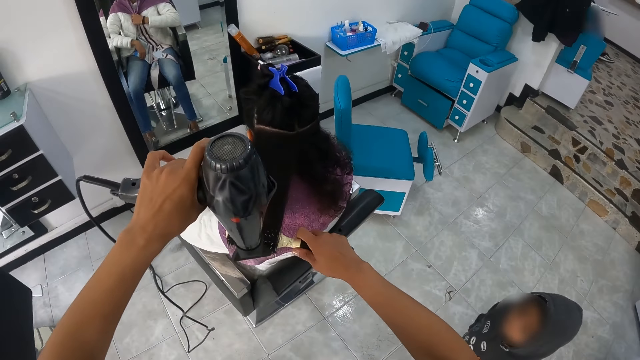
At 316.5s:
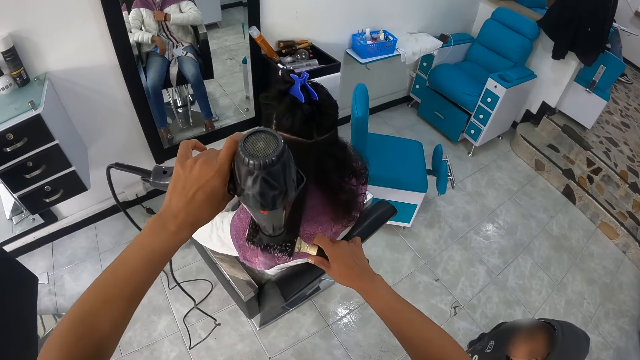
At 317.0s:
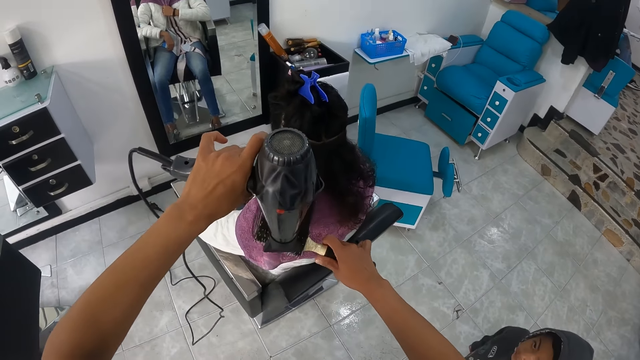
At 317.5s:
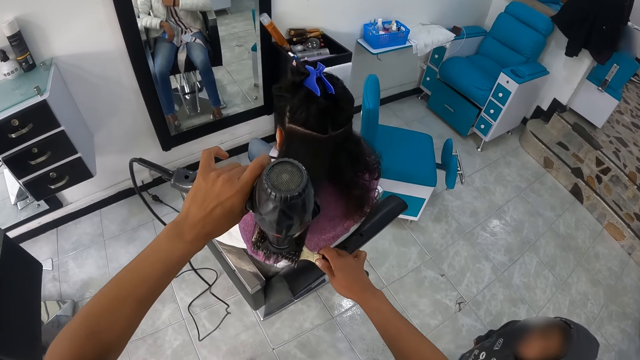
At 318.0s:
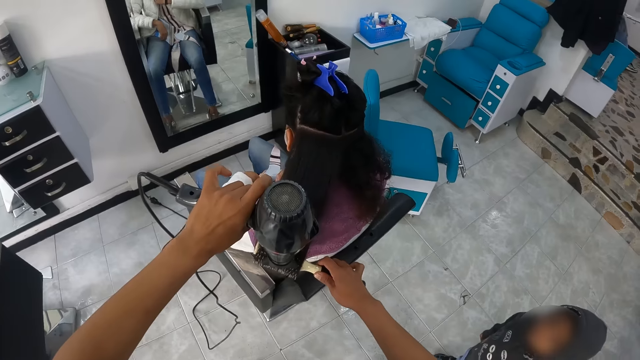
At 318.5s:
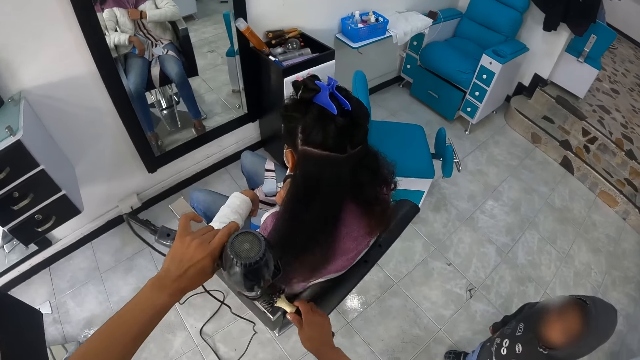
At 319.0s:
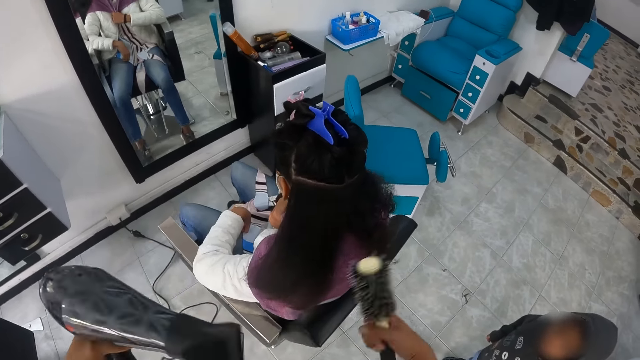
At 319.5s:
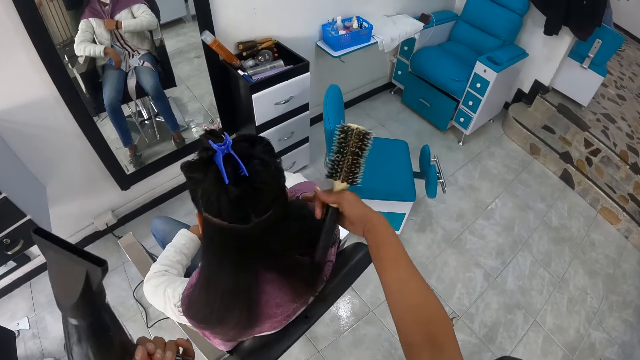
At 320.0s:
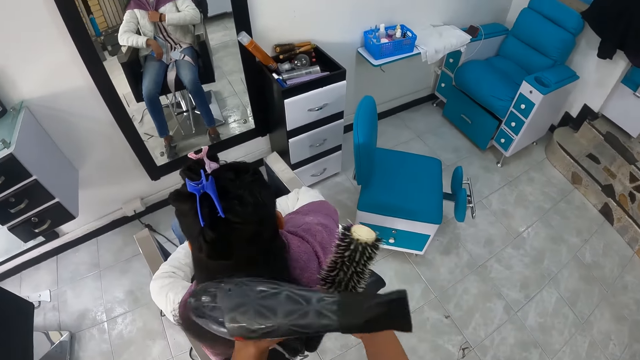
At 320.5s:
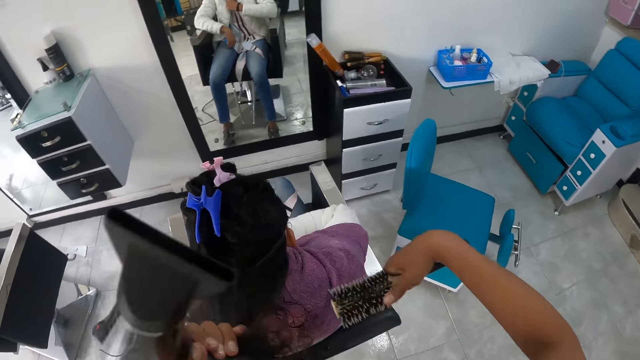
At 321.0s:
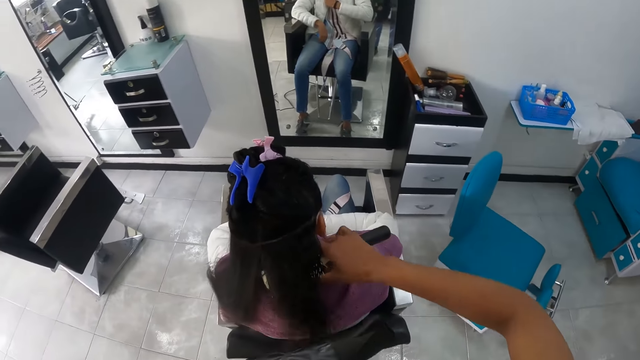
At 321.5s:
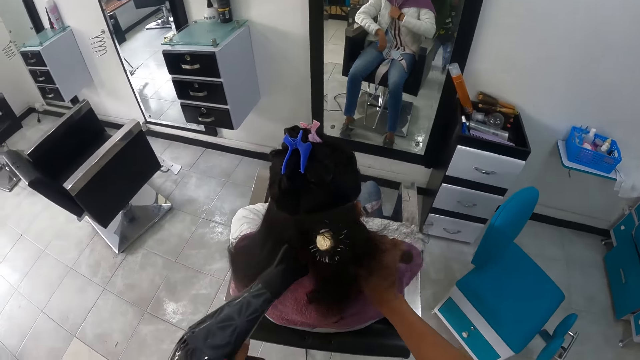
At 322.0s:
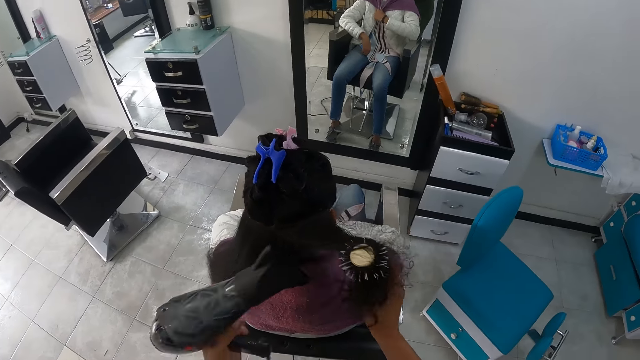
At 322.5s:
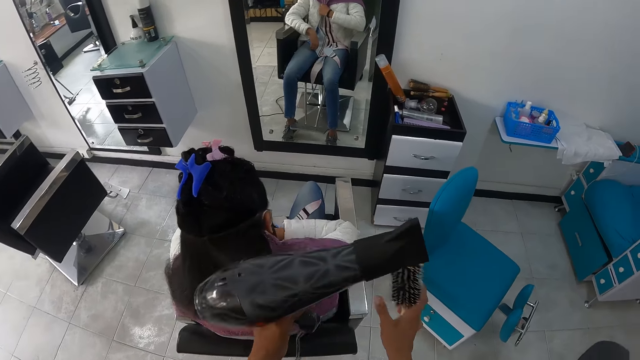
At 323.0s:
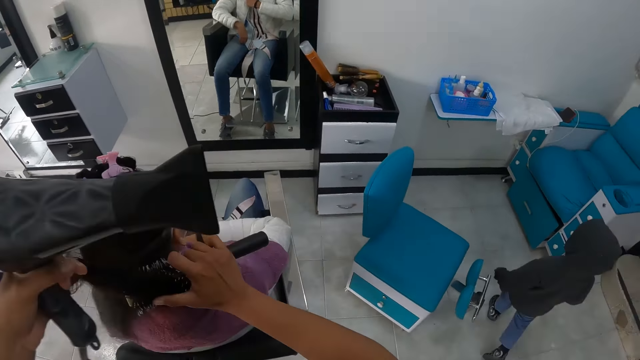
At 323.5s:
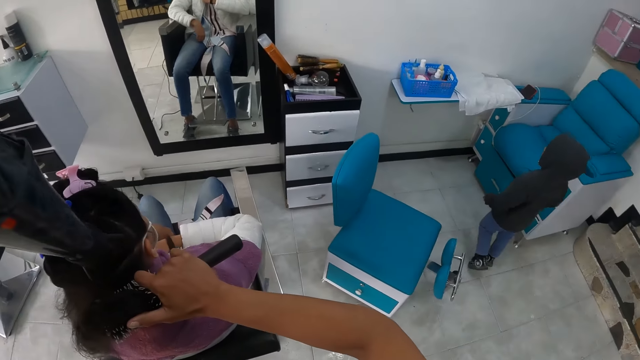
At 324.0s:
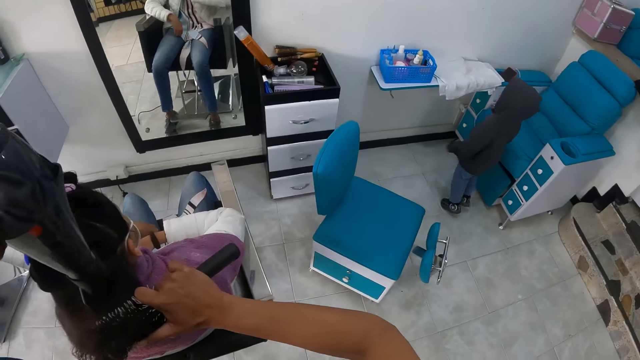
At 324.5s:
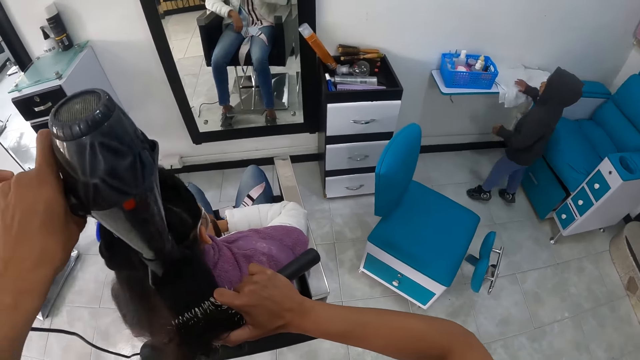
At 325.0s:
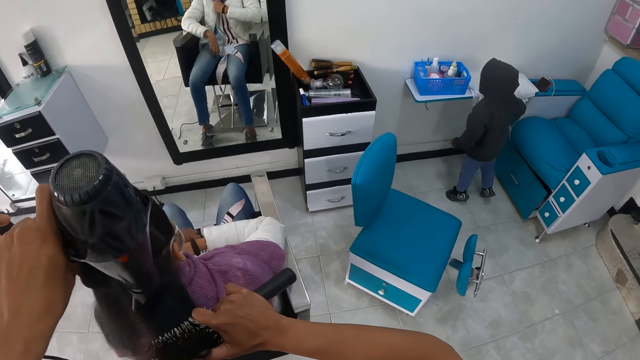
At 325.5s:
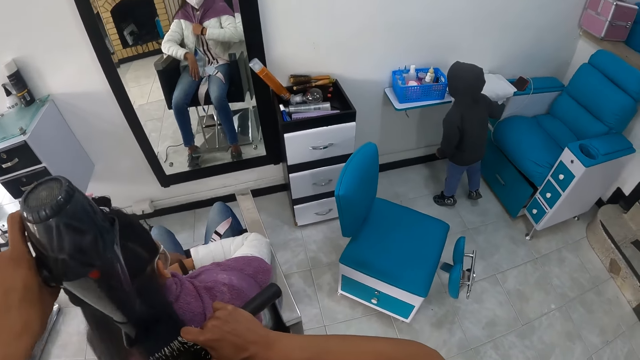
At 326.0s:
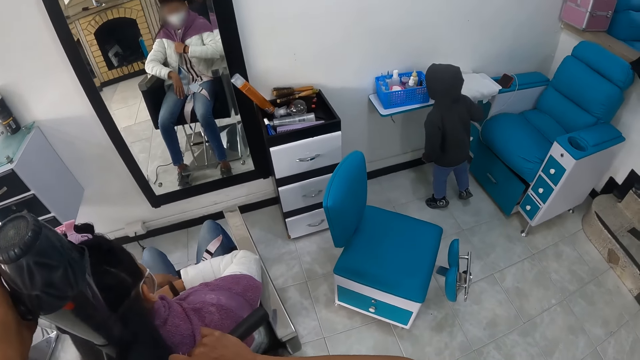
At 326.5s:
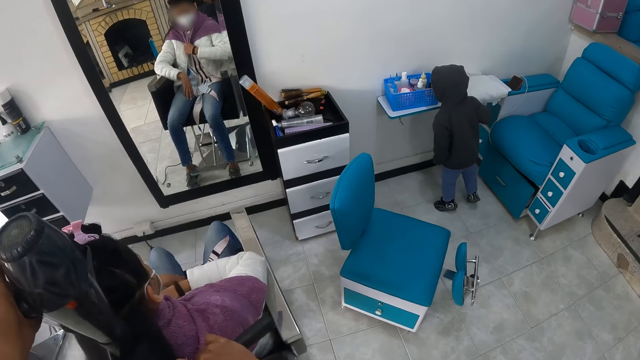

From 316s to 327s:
The camera wearer holds the blow dryer. She pulls a portion of the hair of the woman with both hands. She holds the hair with the comb. She straightens the portion of the hair of the woman from her left hand with the round brush in her right hand. She uses the hair dryer in her left hand on the portion of the hair of the woman. She pulls the portion of the hair of the woman from the round brush in her right hand with her left hand. She straightens the portion of the hair of the woman from her left hand with the round brush in her right hand. She holds the hair with the comb. She uses the hair dryer in her left hand on the portion of the hair of the woman. She straightens the portion of the hair of the woman with the round brush in her right hand. The boy touches a towel on a stand with his right hand.

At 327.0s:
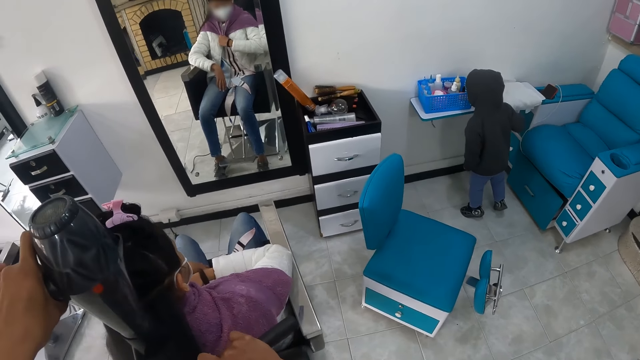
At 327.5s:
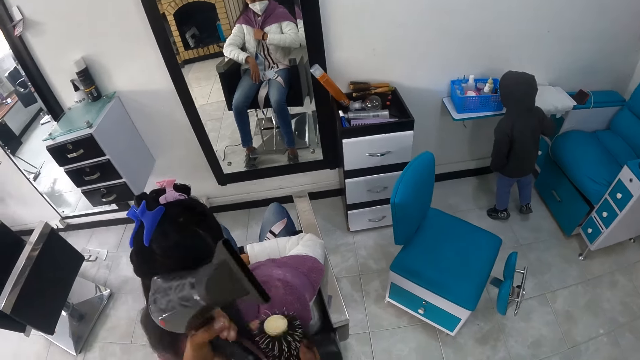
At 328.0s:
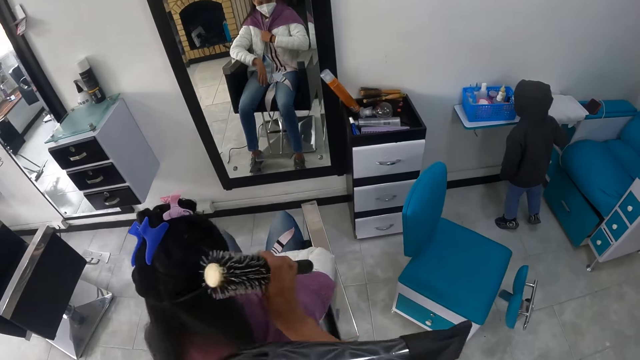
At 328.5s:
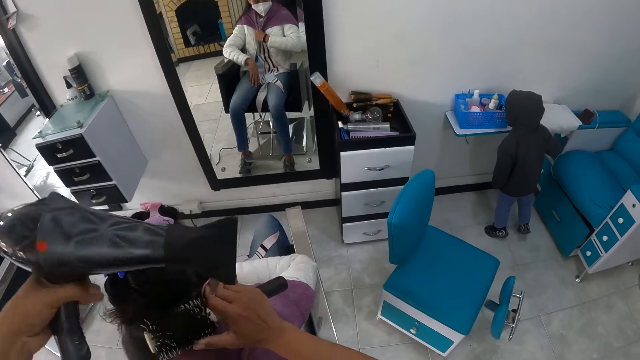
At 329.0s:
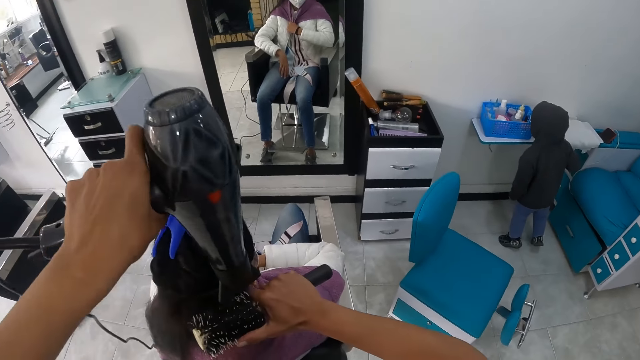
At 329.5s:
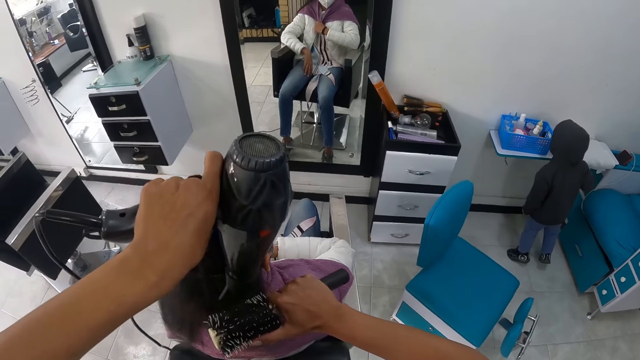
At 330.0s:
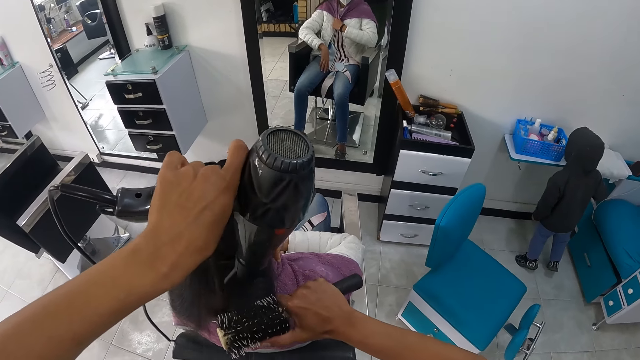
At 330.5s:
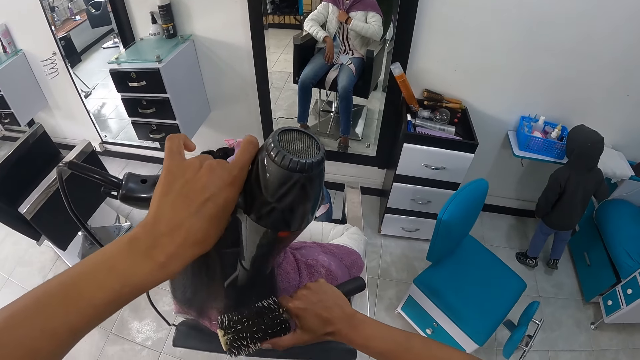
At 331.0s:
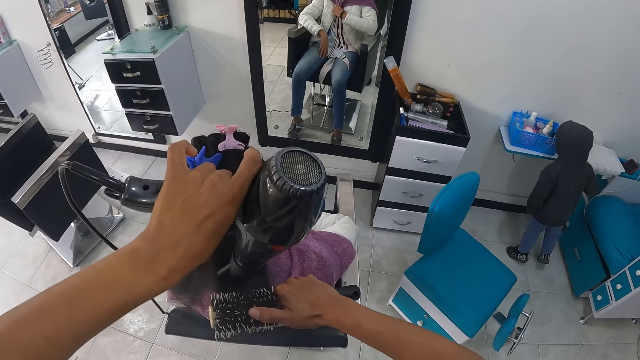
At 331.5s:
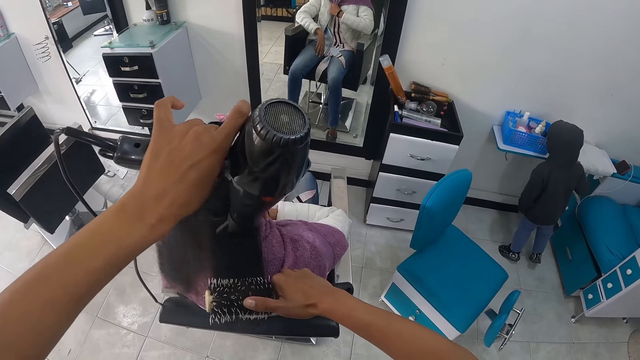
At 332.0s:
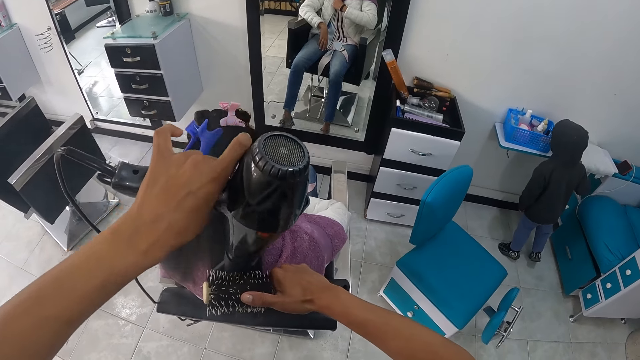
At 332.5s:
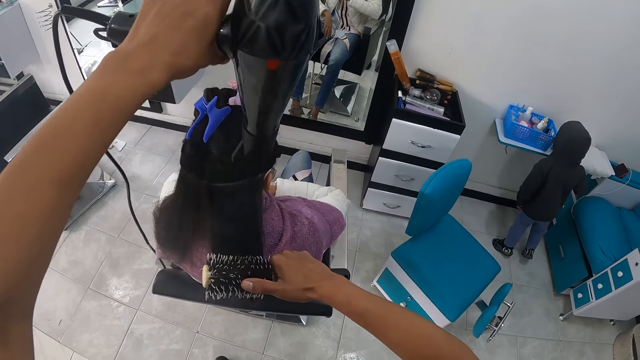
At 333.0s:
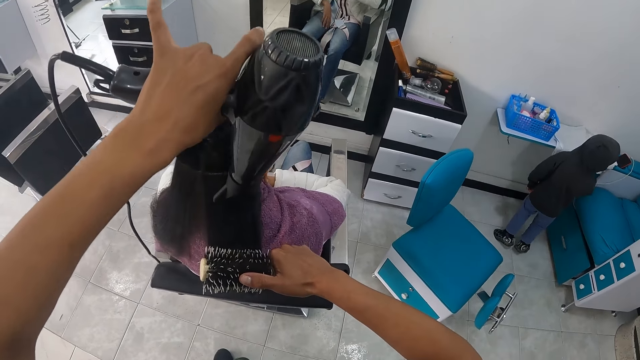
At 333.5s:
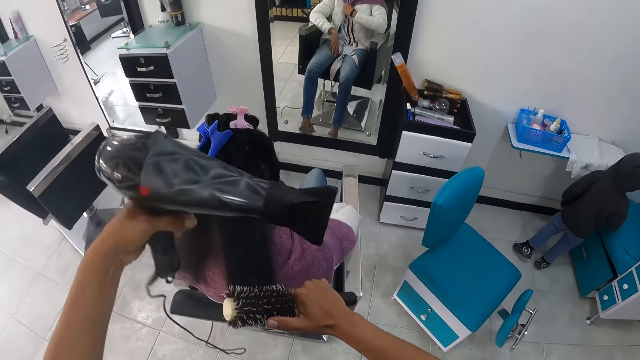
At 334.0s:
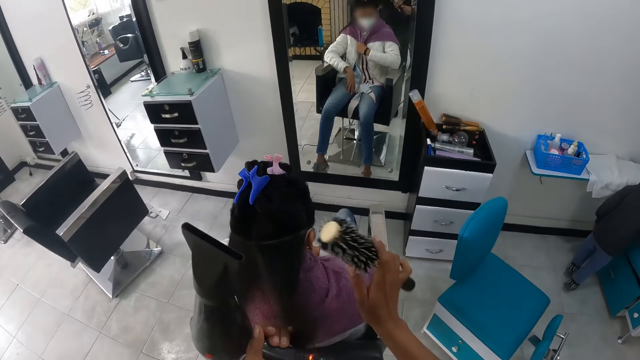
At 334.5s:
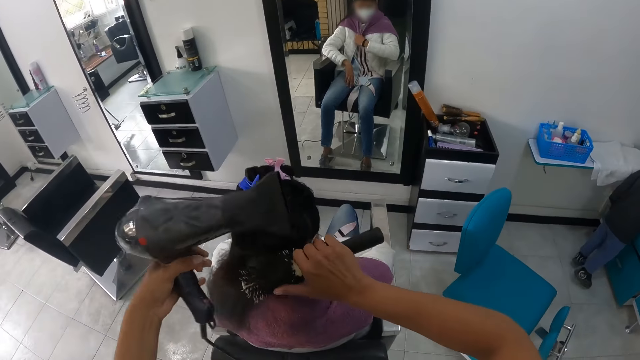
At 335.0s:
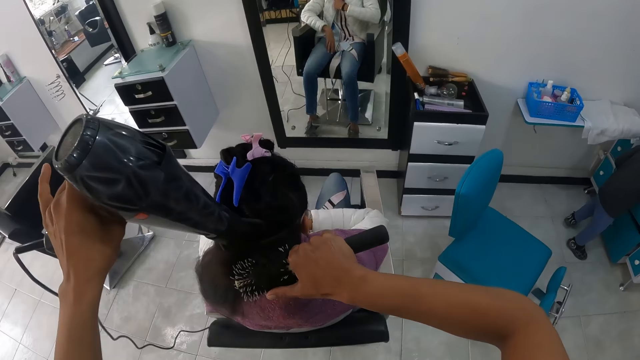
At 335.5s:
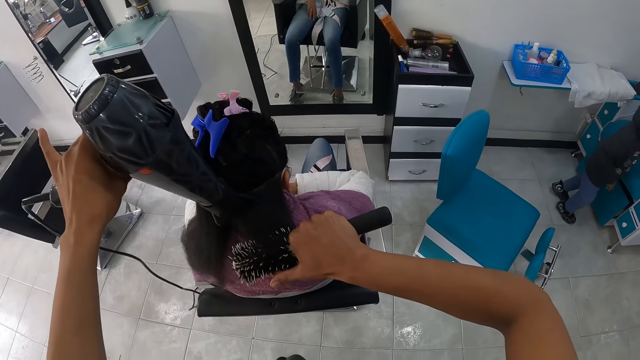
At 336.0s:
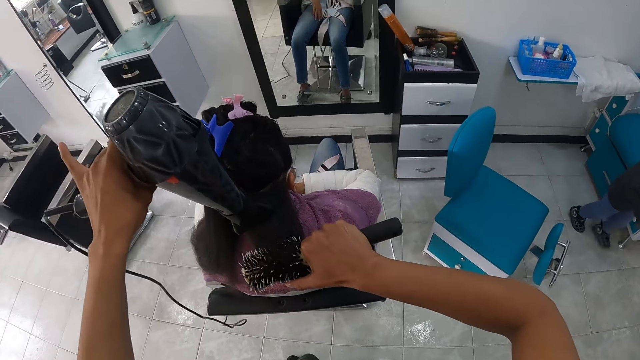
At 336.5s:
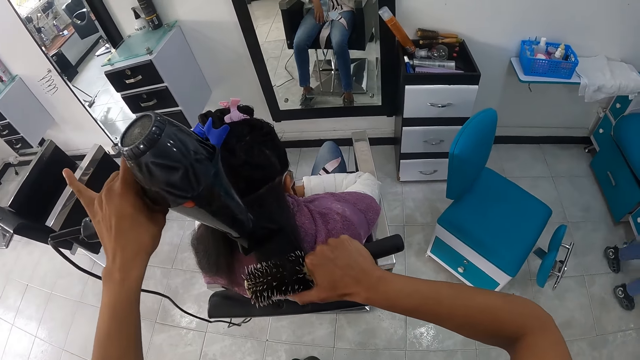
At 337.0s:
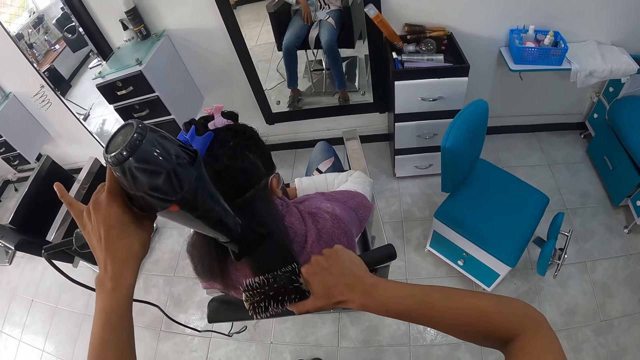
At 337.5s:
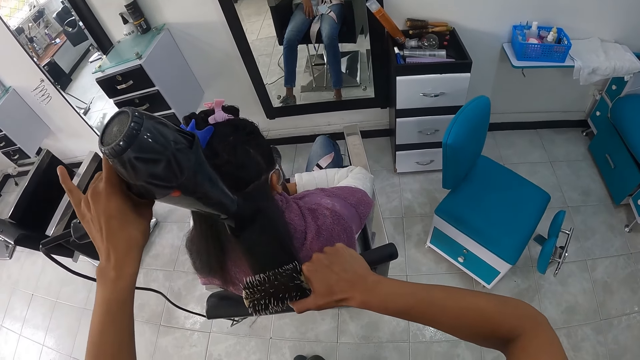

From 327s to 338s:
The camera wearer pulls the portion of the hair of the woman from the round brush in her right hand with her left hand. She holds the hair with the comb. She straightens the portion of the hair of the woman from her left hand with the round brush in her right hand. She uses the hair dryer in her left hand on the portion of the hair of the woman. She pulls the portion of the hair of the woman from the round brush in her right hand with her left hand. She straightens the portion of the hair of the woman from her left hand with the round brush in her right hand. She holds the hair with the comb. She uses the hair dryer in her left hand on the portion of the hair of the woman.
